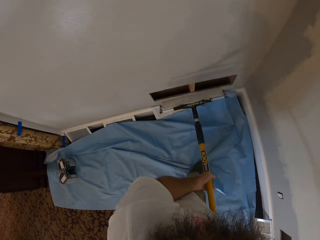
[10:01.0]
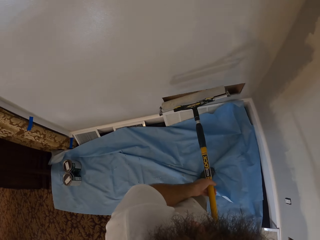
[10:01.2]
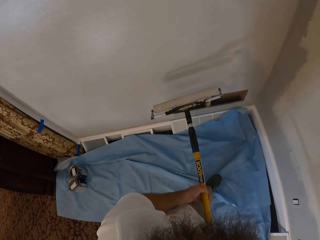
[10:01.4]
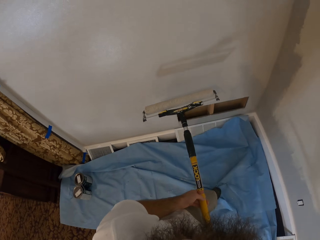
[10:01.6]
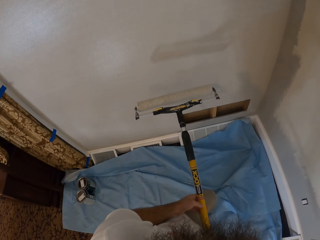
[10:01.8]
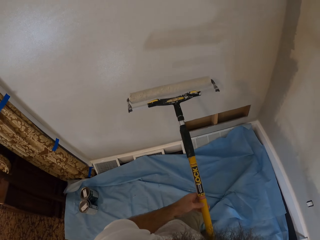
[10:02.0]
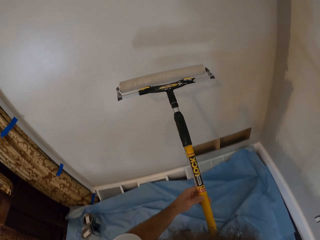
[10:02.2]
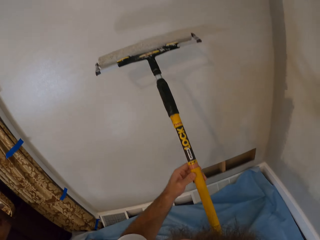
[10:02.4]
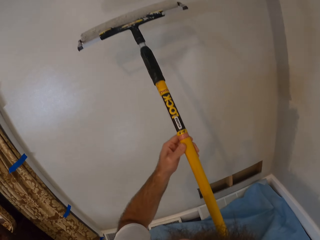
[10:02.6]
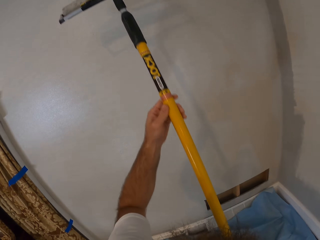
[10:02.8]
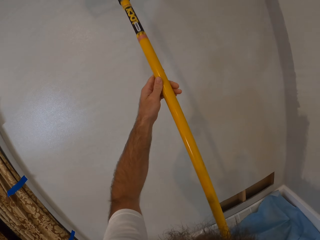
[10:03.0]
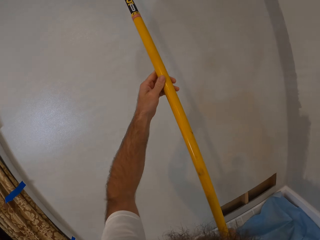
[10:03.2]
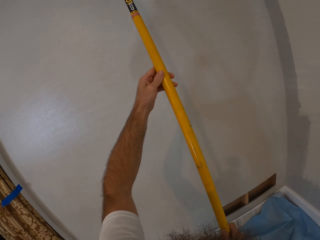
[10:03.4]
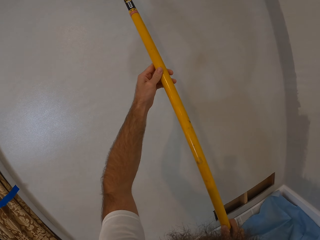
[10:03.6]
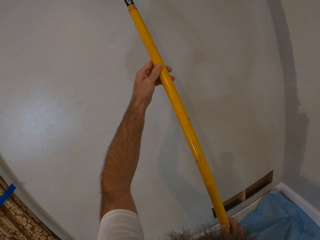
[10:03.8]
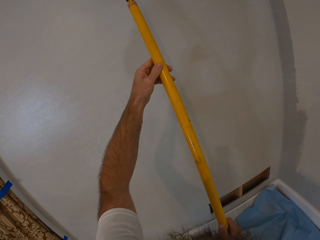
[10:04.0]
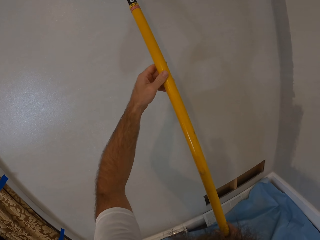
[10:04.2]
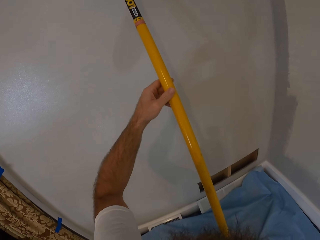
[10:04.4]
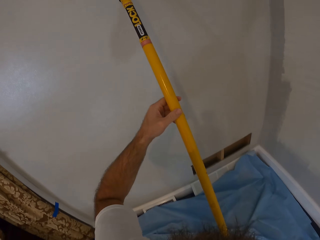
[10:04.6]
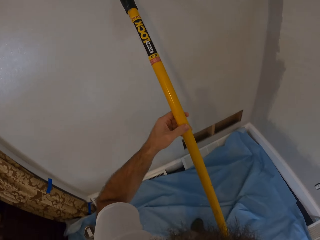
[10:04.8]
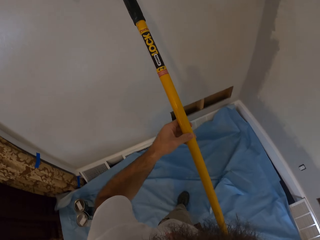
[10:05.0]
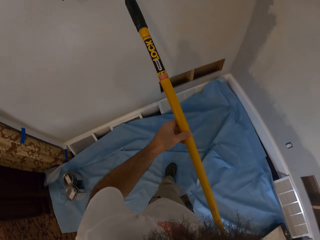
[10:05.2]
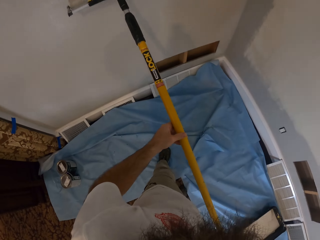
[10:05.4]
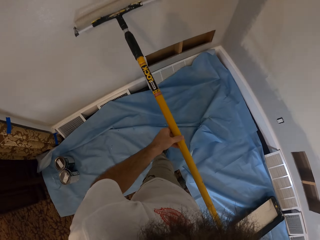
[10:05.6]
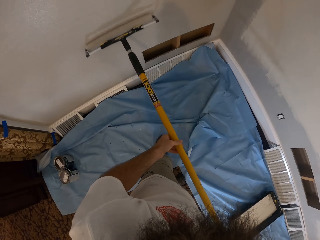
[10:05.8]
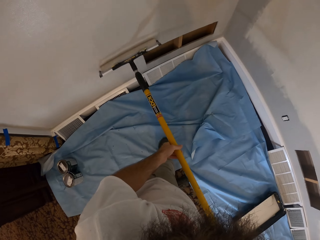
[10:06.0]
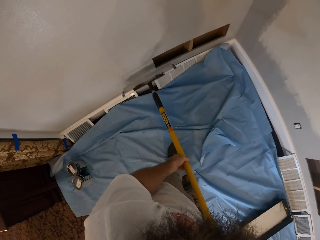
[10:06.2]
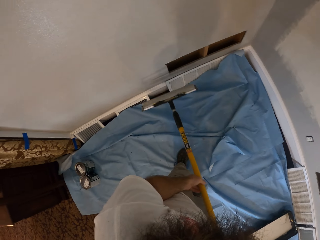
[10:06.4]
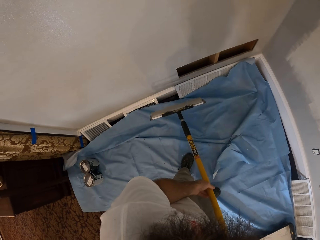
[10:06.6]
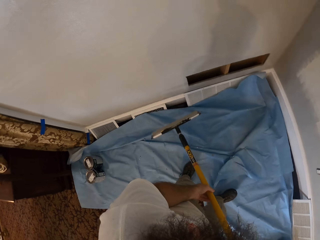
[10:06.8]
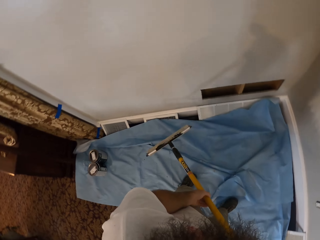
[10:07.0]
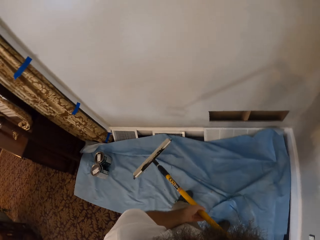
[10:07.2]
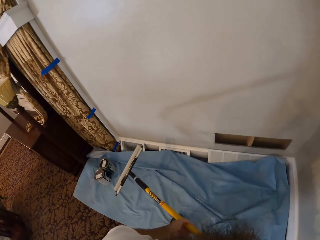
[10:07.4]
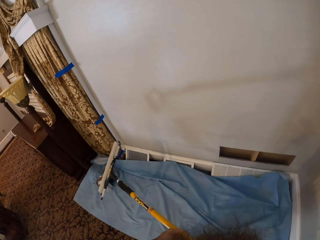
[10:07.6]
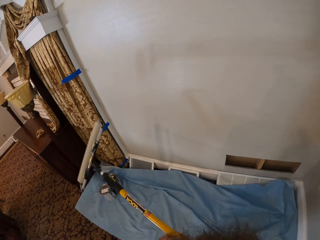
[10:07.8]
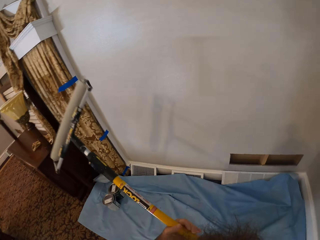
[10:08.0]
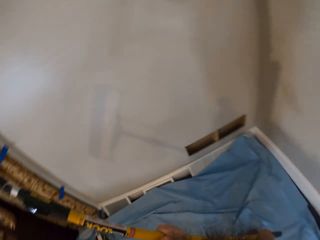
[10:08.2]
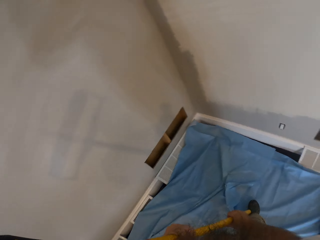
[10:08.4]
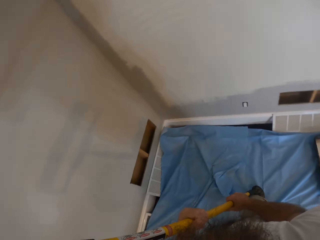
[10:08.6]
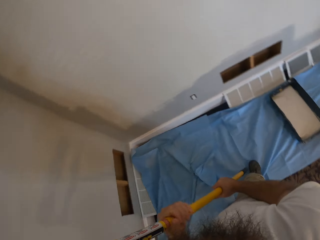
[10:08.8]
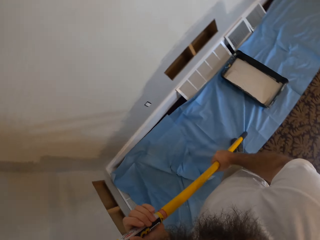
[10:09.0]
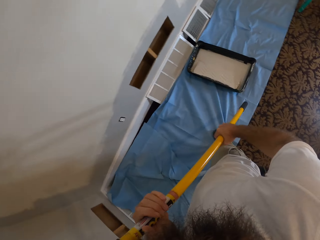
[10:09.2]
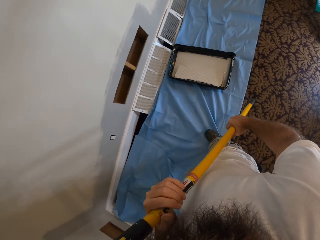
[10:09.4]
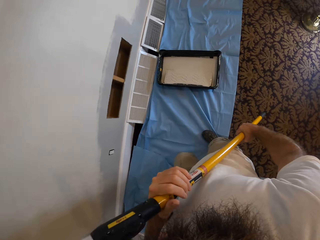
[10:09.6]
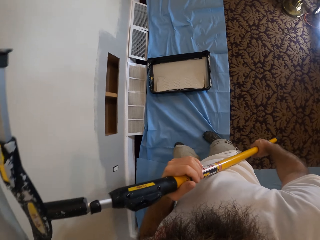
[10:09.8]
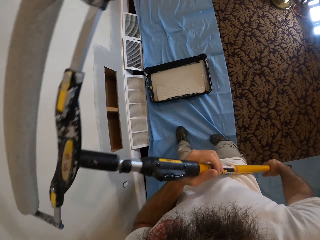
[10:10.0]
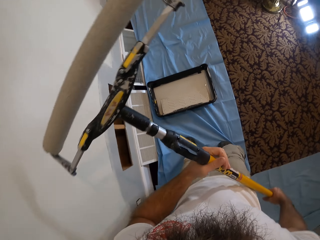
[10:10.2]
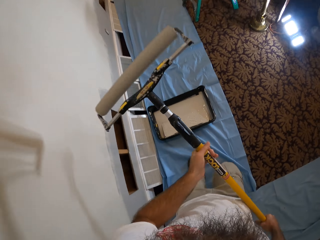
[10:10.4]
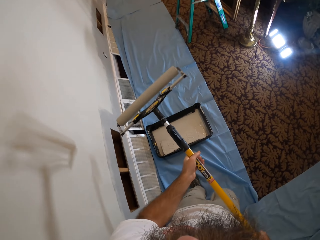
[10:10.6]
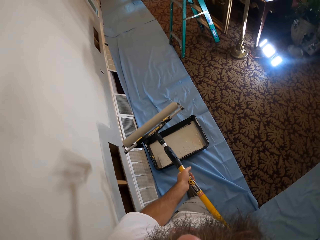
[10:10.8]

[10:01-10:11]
The camera wearer paints a wall with a roller.

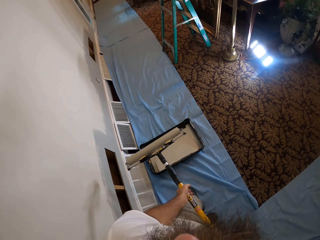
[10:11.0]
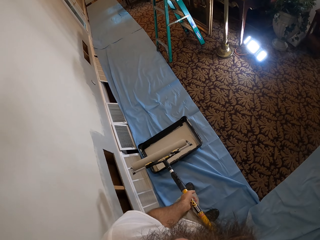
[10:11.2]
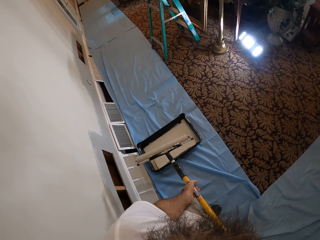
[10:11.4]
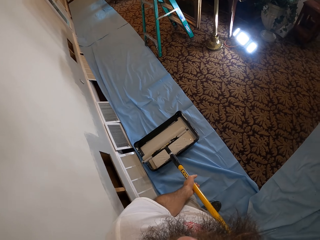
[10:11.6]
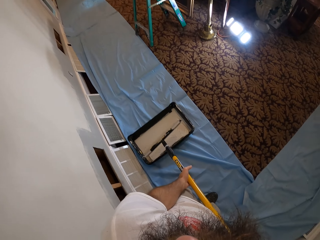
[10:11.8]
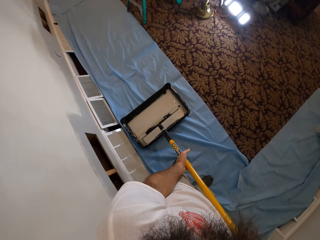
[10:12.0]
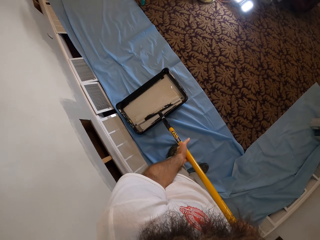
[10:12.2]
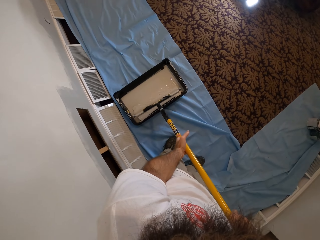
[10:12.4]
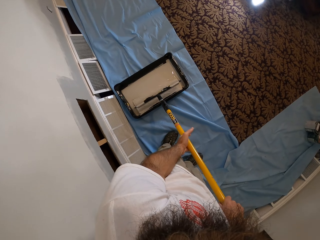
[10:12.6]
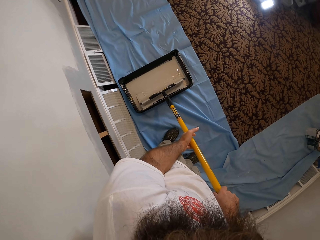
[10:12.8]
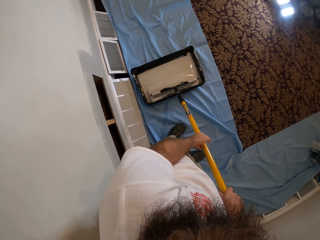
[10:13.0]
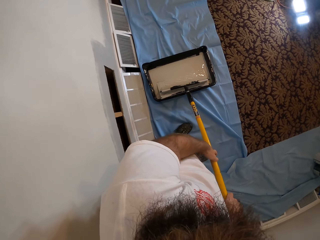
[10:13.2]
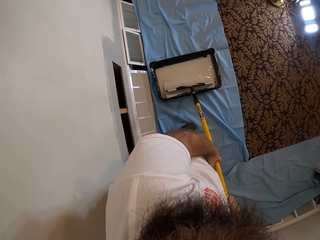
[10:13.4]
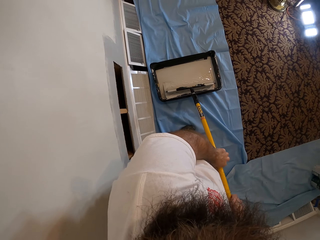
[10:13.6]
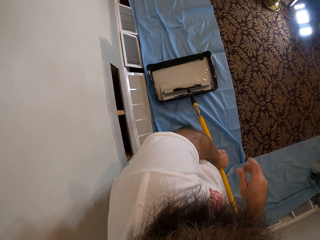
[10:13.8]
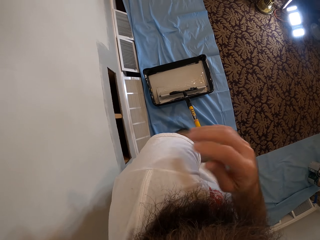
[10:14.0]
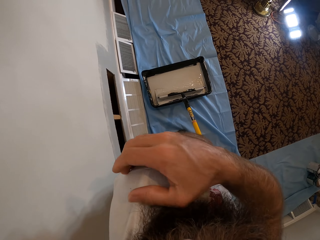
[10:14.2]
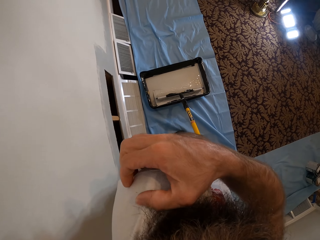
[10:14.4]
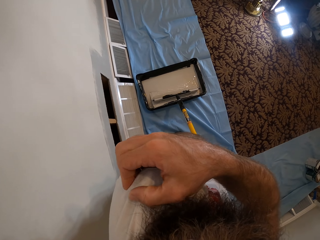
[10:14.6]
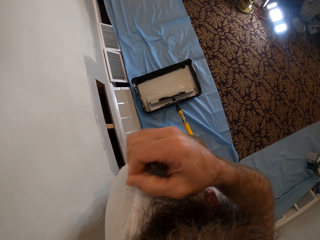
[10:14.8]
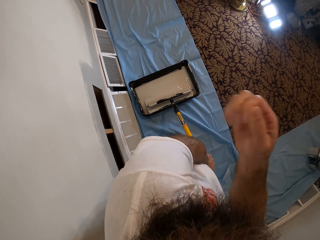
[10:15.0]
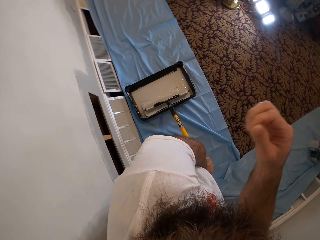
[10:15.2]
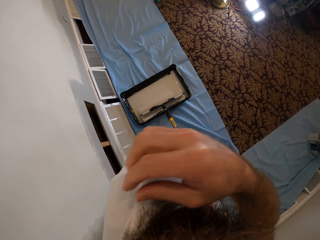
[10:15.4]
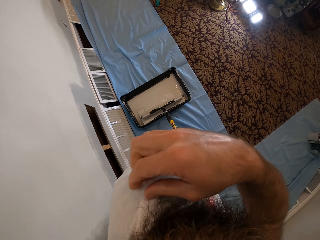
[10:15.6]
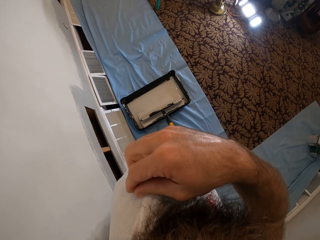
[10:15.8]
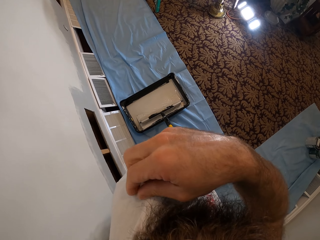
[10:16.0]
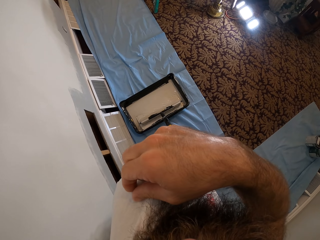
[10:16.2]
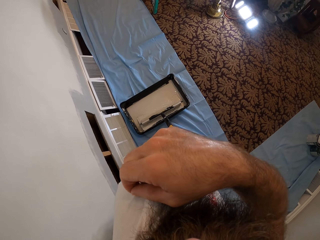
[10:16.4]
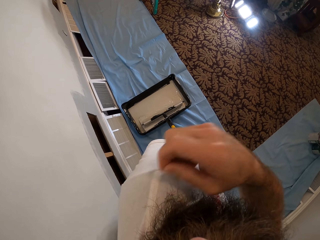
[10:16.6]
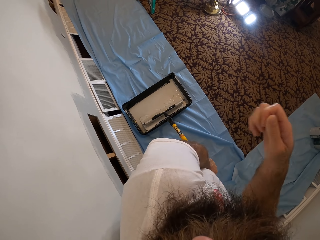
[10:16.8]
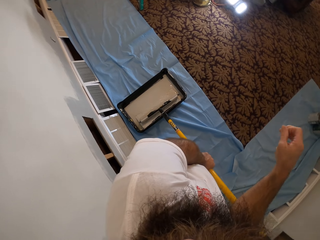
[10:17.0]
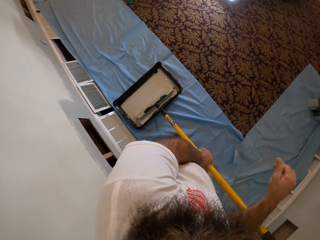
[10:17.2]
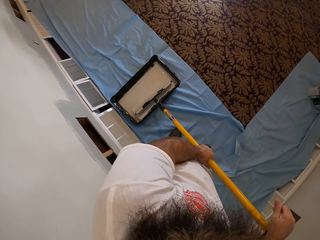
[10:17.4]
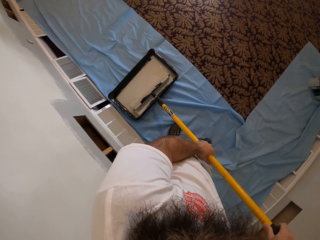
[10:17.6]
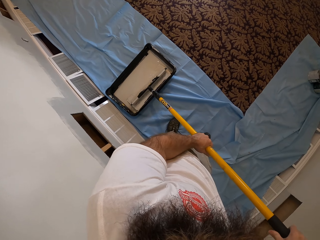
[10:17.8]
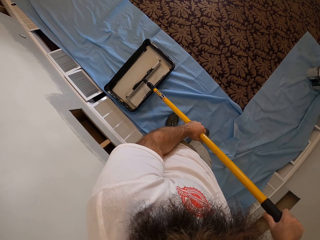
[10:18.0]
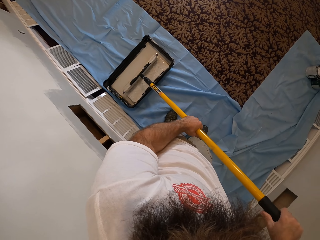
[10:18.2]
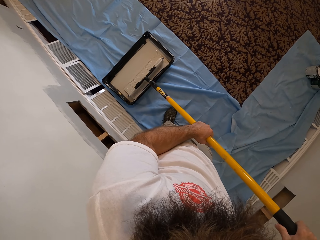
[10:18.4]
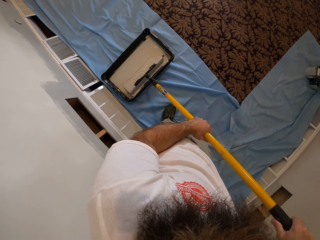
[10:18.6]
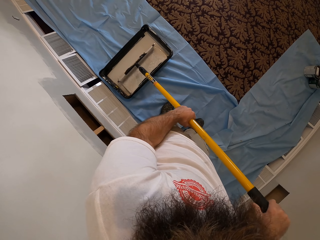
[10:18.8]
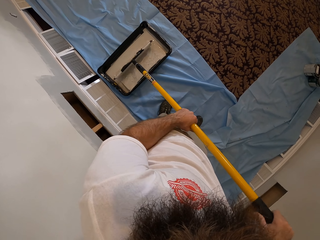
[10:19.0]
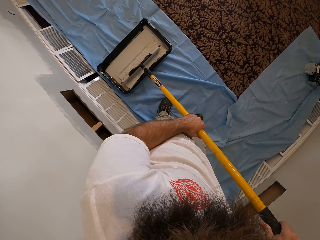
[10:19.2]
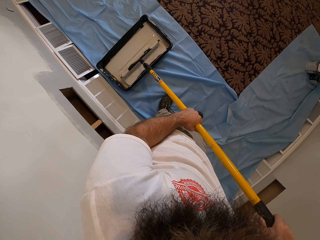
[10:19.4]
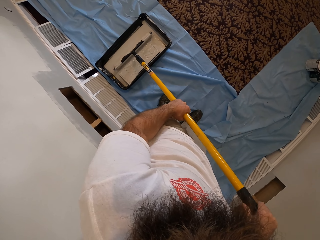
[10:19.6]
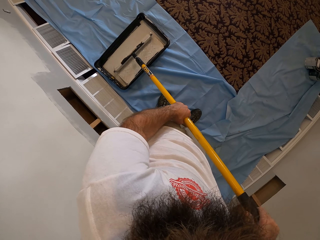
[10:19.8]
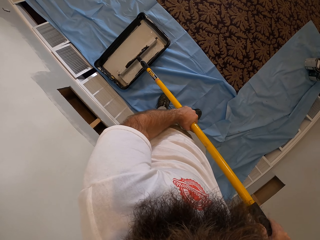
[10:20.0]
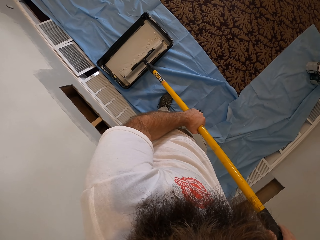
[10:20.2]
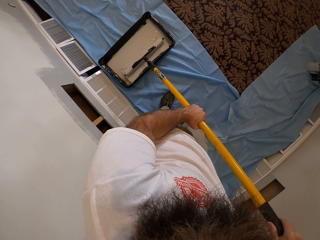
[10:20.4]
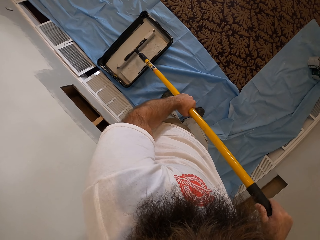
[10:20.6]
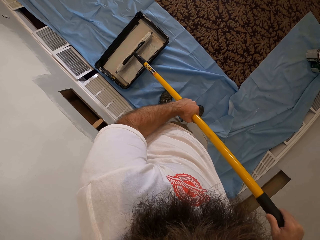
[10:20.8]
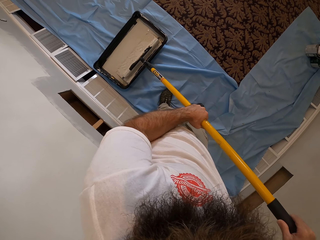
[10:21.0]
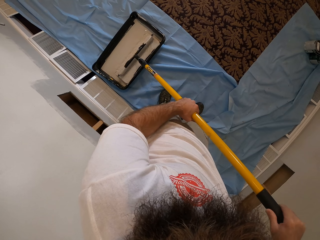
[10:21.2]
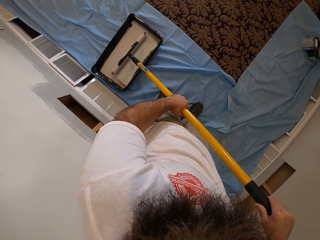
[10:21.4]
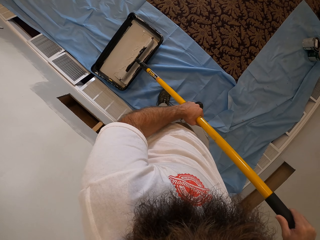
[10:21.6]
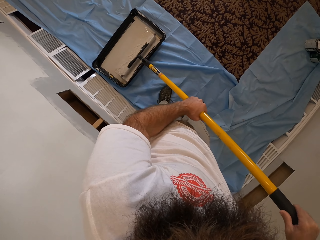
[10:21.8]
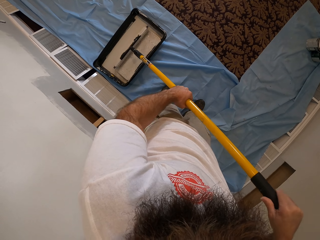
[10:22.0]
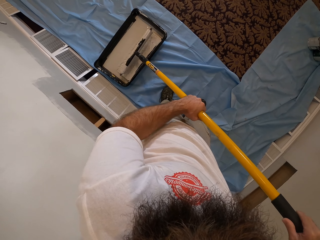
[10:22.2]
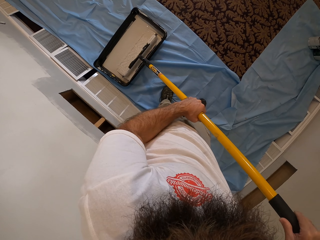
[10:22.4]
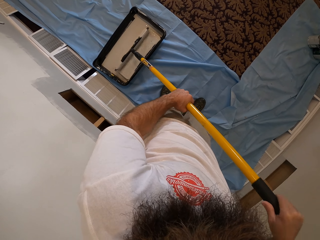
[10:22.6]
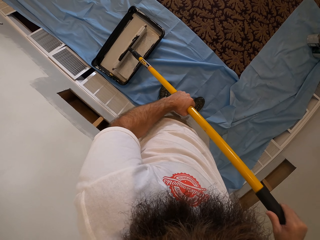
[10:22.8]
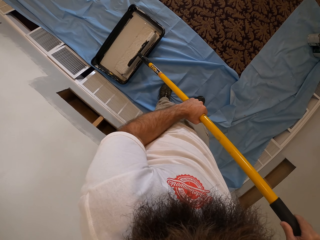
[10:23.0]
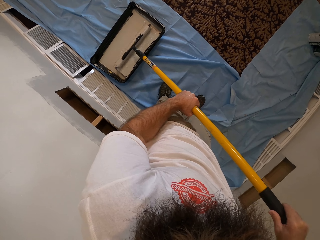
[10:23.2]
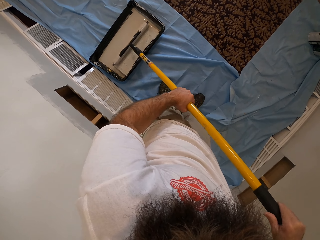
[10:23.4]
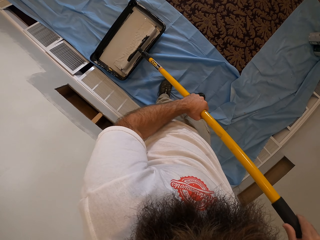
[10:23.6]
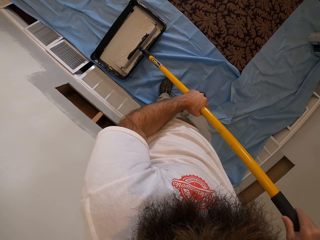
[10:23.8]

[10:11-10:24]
The camera wearer dips the paint roller into a tray of paint on a carpet with both hands. He scratches his shoulder with his right hand. He scratches his shoulder again. He scoops some paint from the tray of paint on the carpet with the paint roller in both hands. He moves the roller in the paint.
